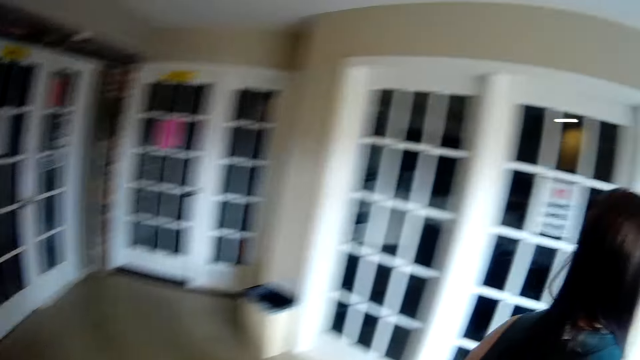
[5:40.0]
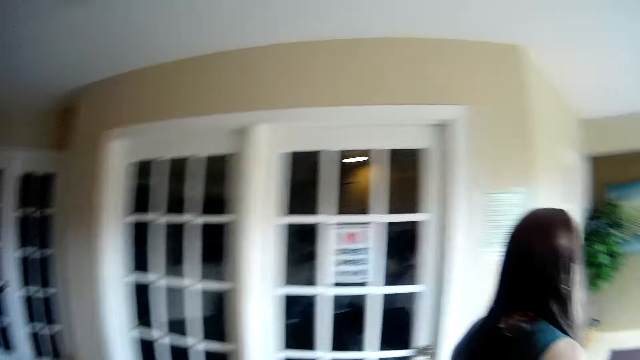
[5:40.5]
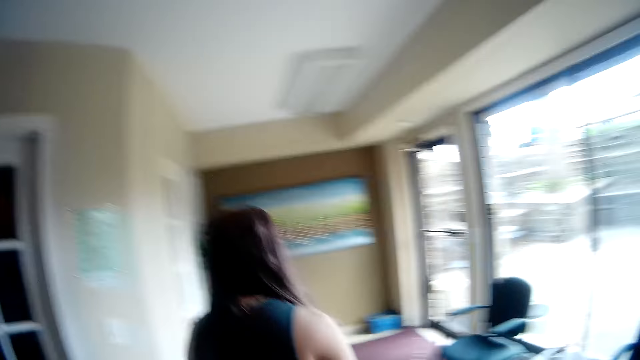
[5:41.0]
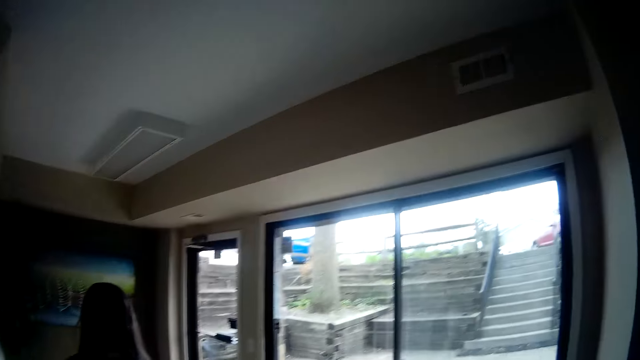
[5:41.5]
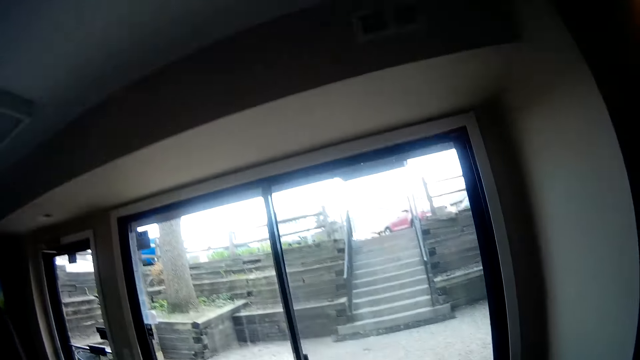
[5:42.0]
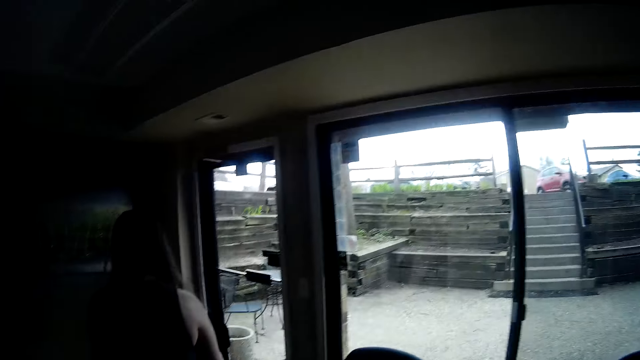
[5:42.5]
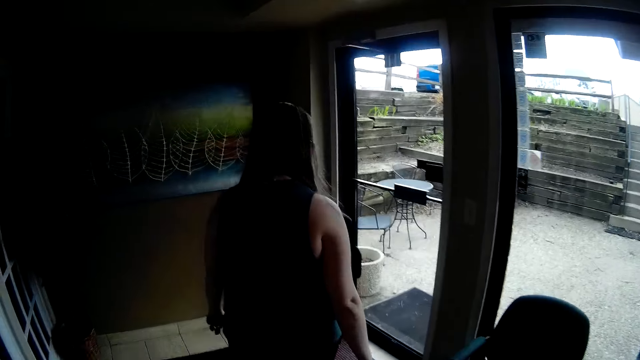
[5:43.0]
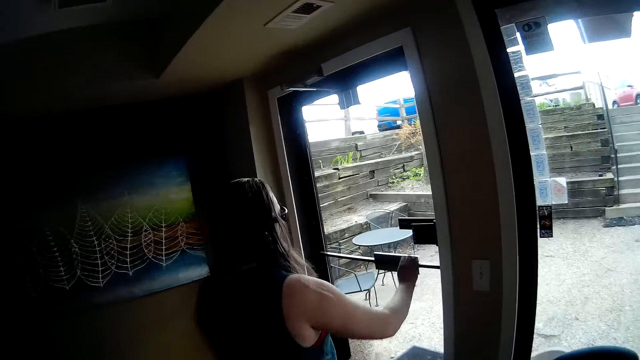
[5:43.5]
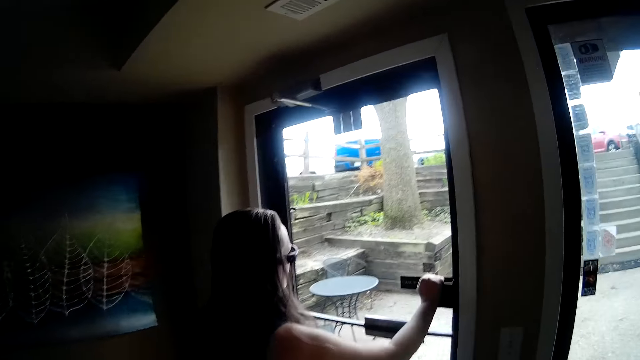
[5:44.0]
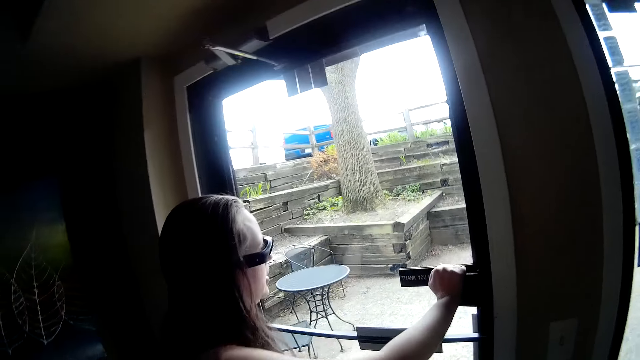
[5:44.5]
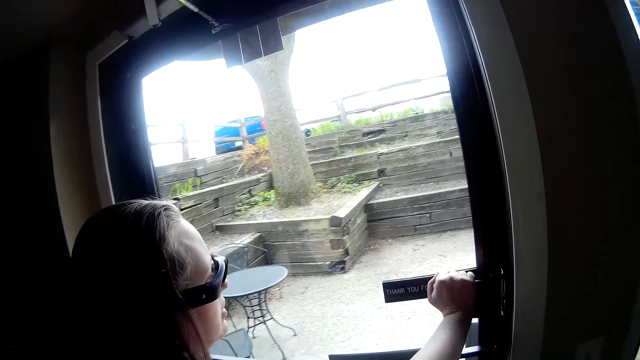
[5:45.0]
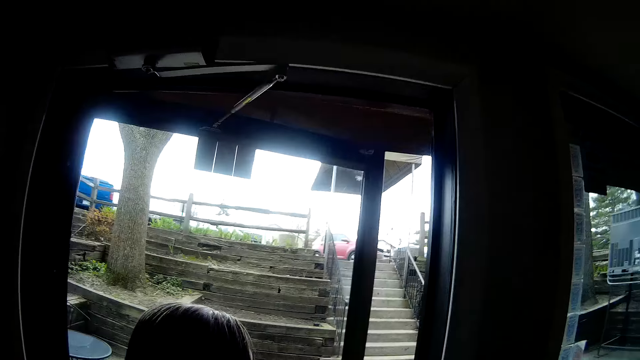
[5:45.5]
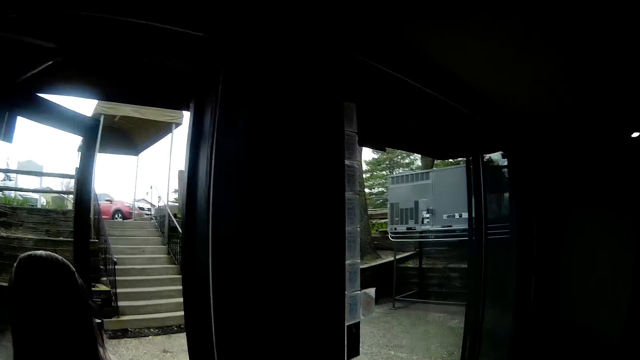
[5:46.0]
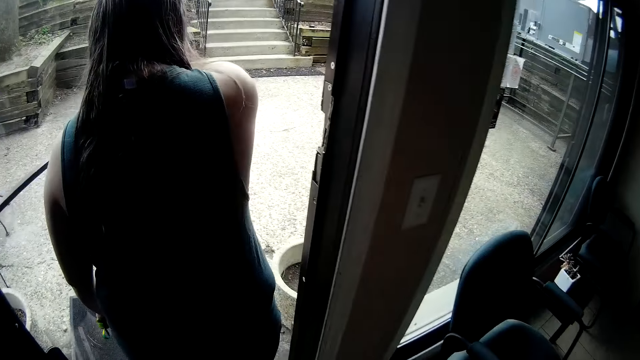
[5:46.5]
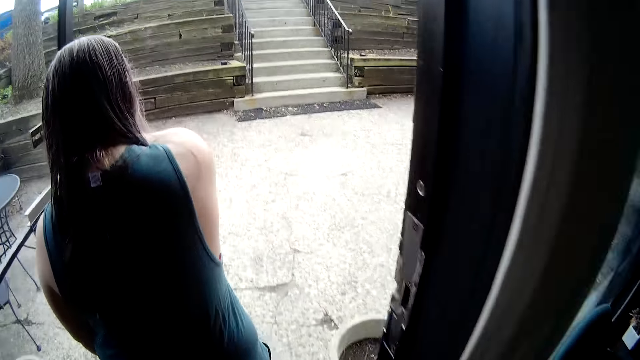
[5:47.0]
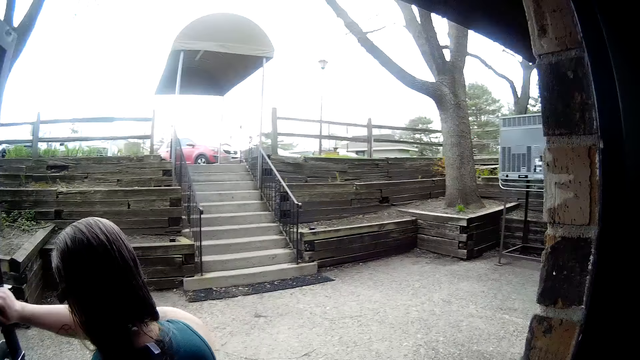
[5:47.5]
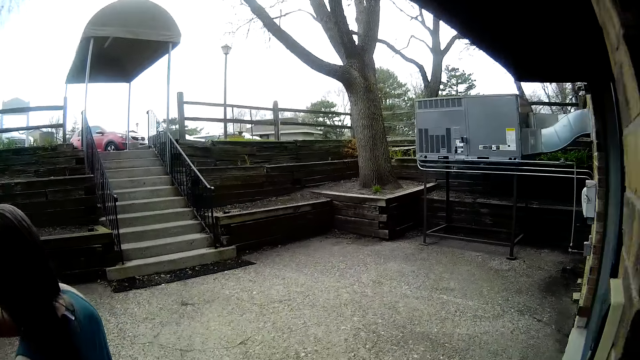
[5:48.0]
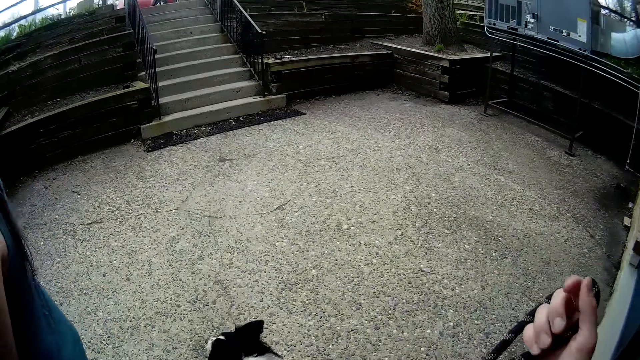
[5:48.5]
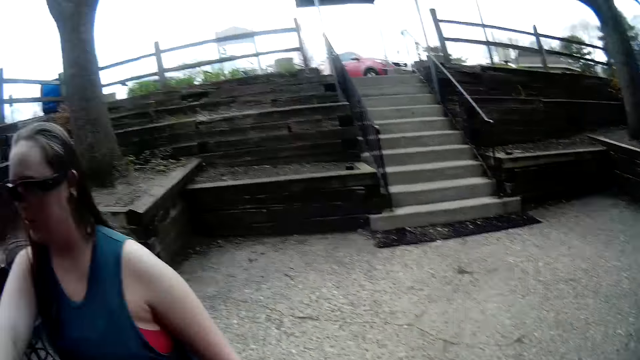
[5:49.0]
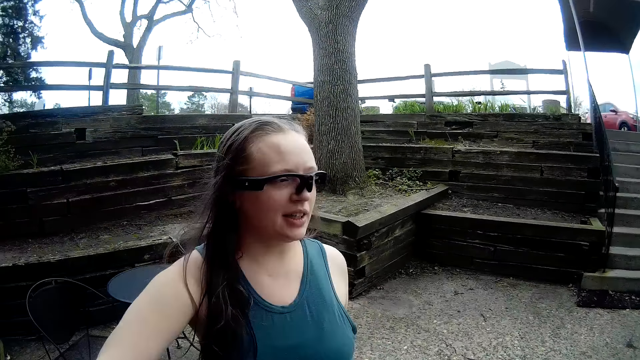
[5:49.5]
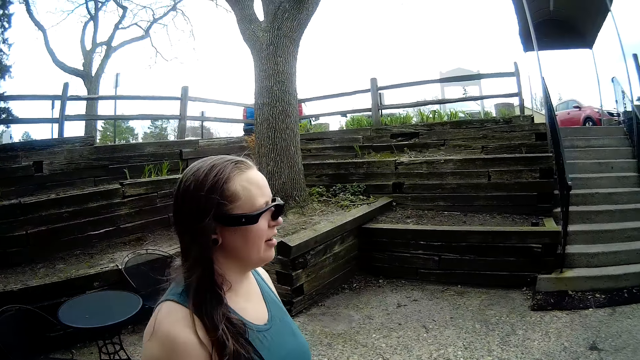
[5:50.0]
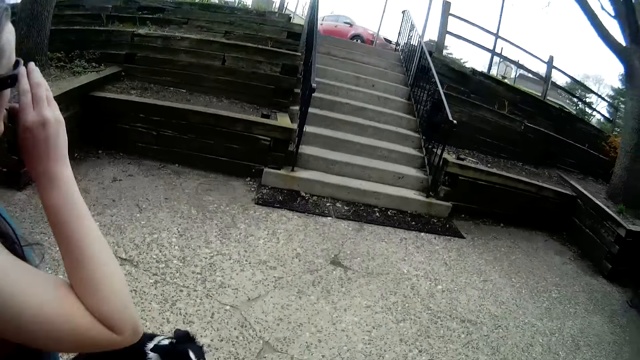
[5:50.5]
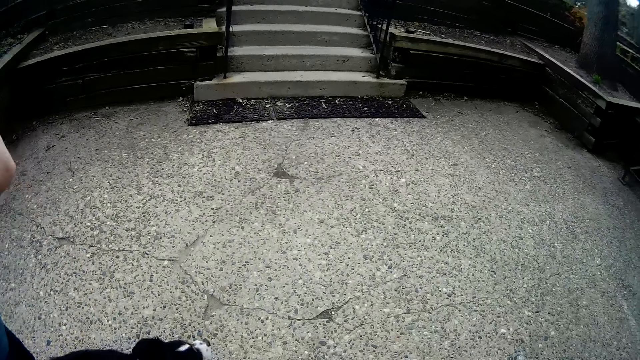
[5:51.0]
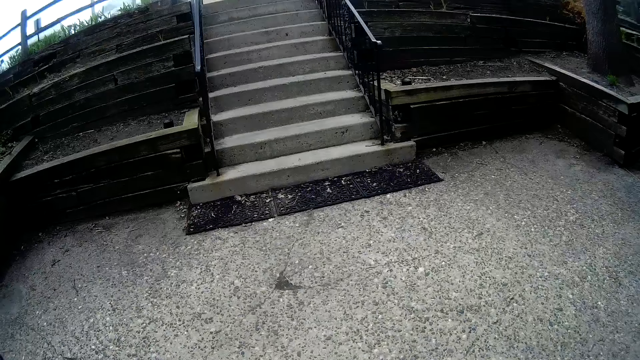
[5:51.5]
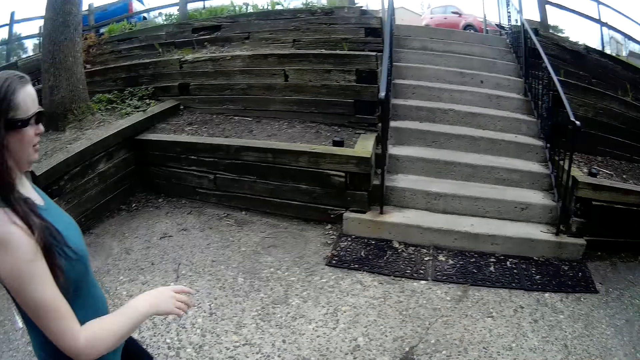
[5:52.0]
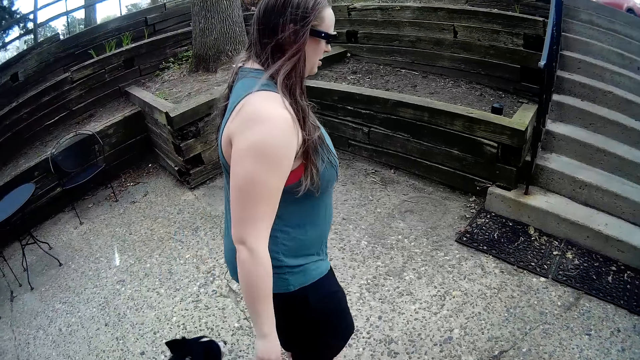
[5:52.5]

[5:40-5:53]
The camera wearer walks to the transparent door. The woman opens the transparent door with her right hand and walks outside. The camera wearer walks out the door. The woman closes the transparent door with her right hand and adjusts a pair of glasses on her head with her right hand.

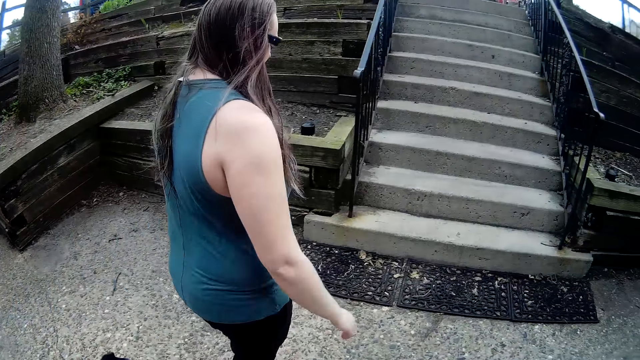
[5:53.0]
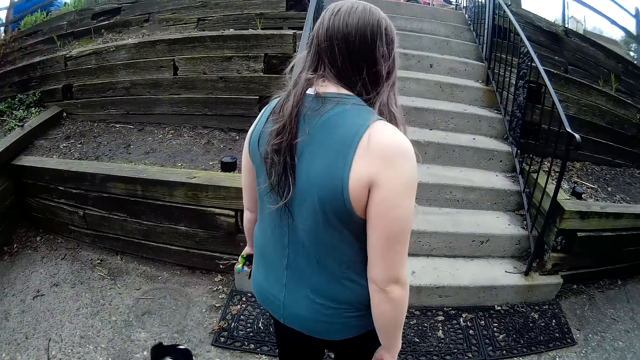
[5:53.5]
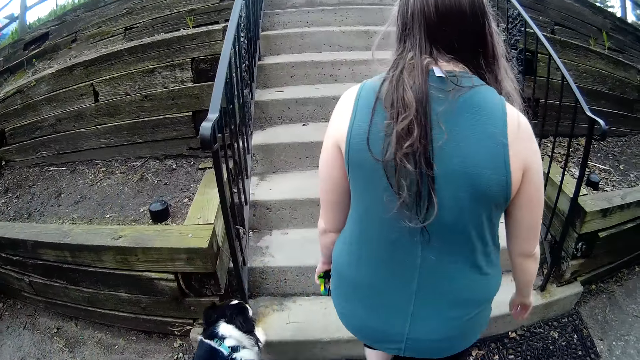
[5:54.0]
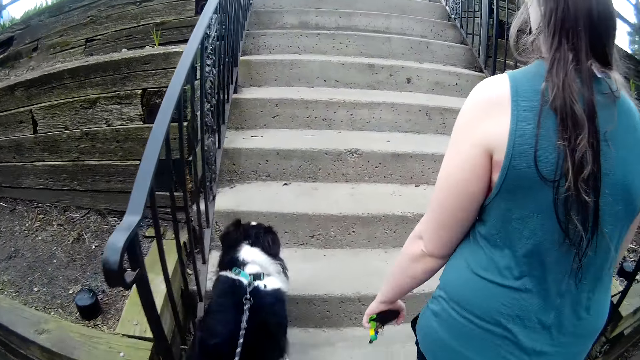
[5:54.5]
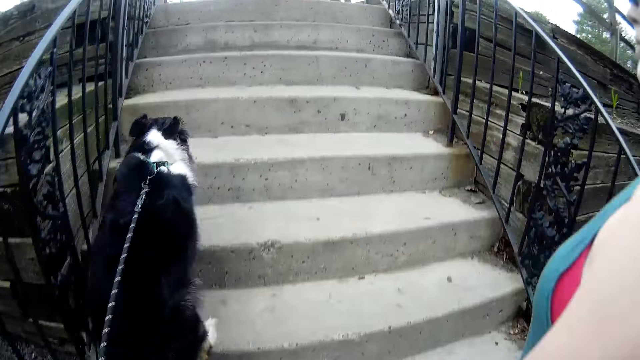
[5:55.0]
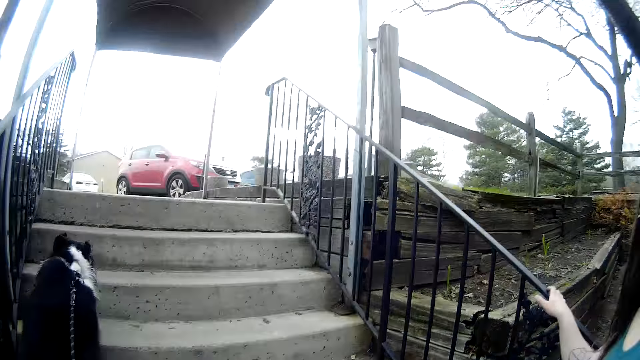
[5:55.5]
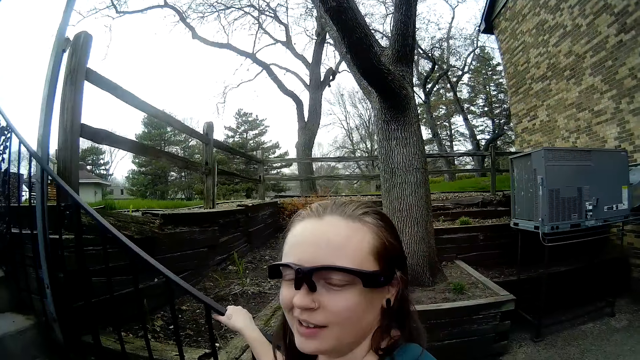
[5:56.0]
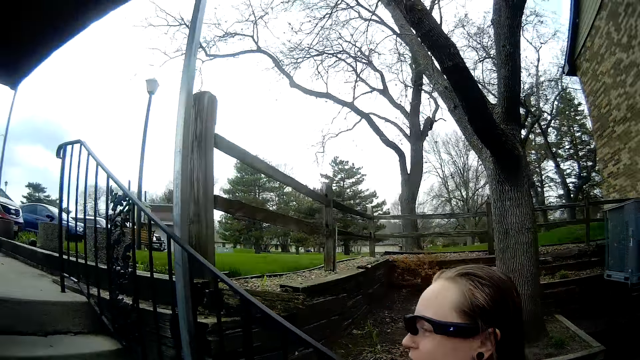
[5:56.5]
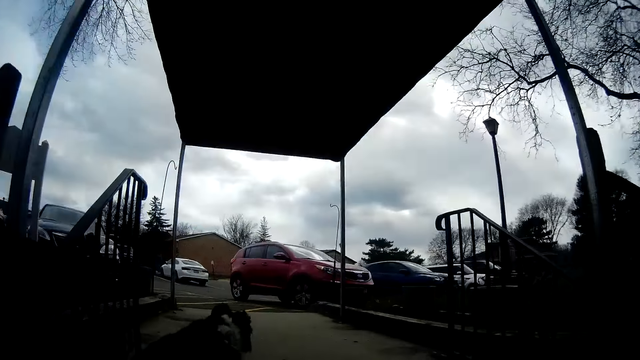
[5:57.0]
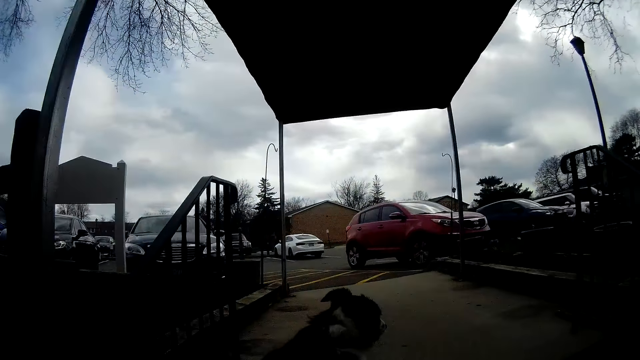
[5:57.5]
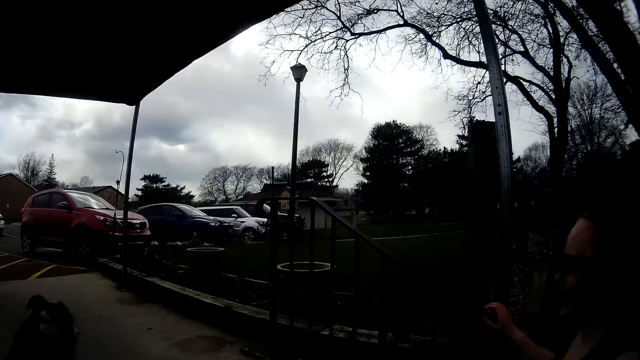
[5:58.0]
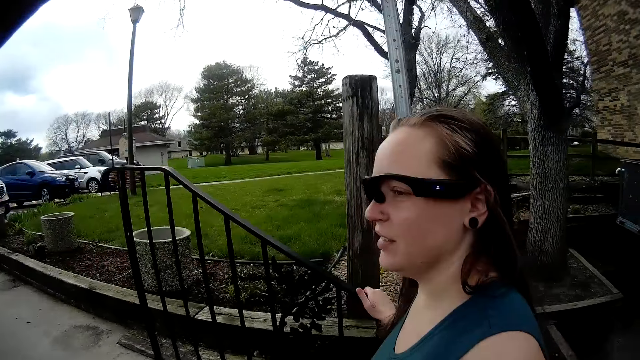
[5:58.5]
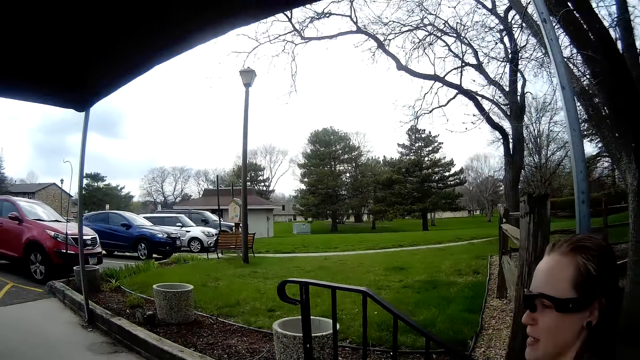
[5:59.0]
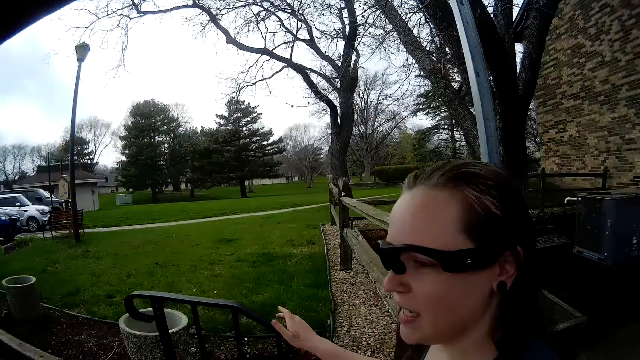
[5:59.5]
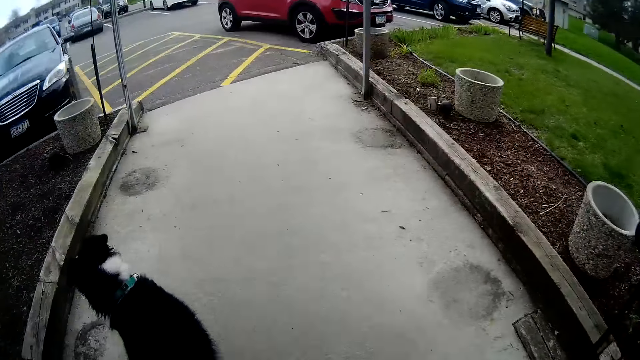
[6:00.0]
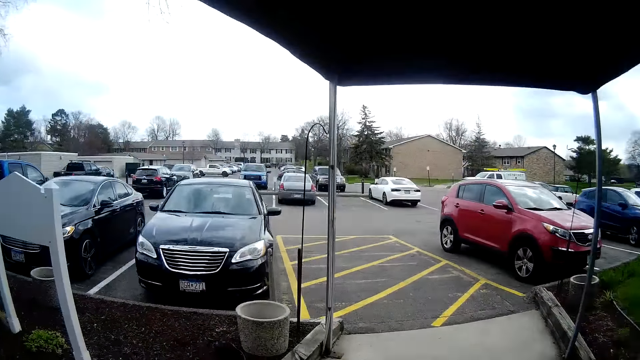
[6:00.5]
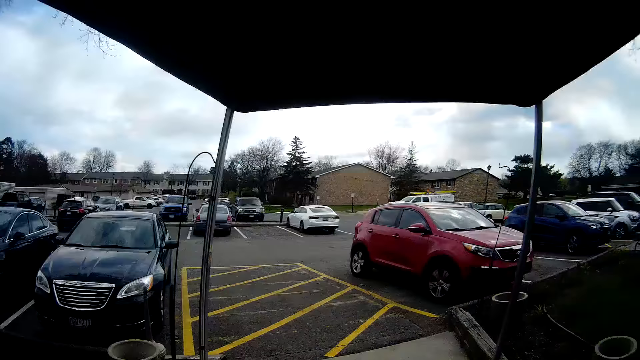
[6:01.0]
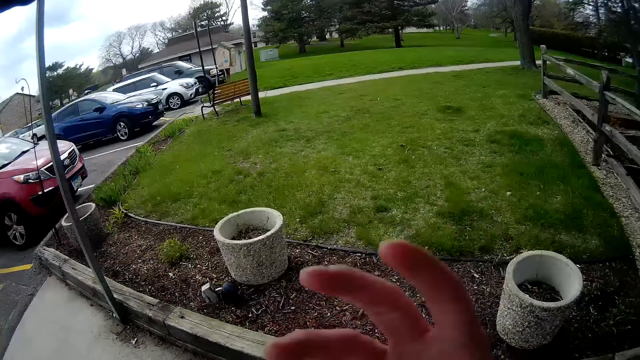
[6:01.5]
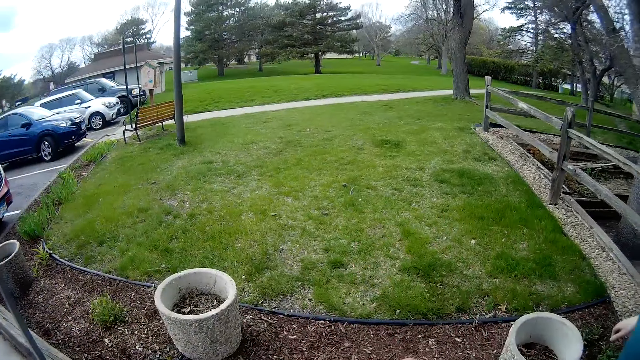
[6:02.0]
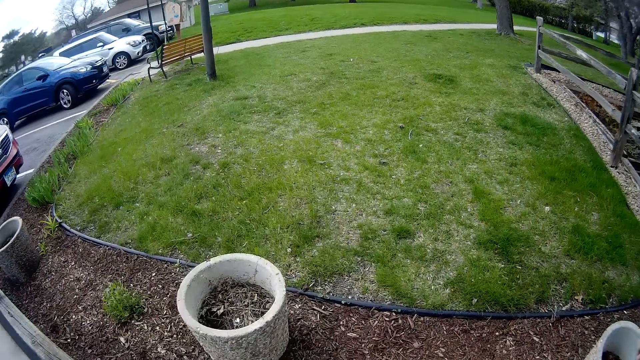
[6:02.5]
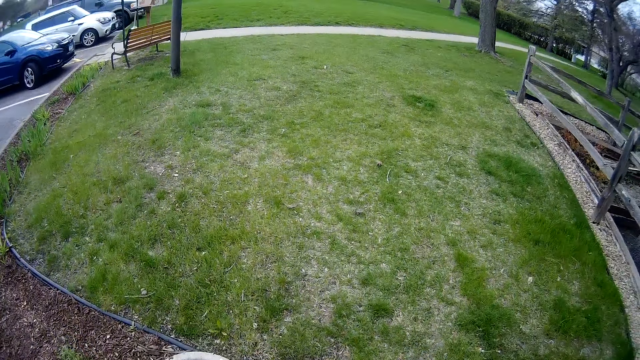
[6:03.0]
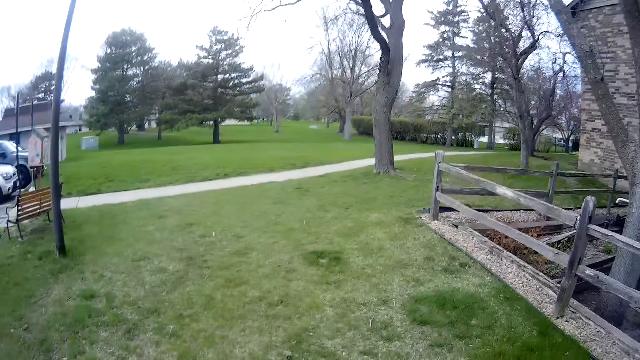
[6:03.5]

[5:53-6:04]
The woman walks up a staircase. A dog walks up the staircase. The camera wearer walks up the staircase. The woman touches a rail of the staircase with her right hand. The camera wearer walks onto a lawn.
